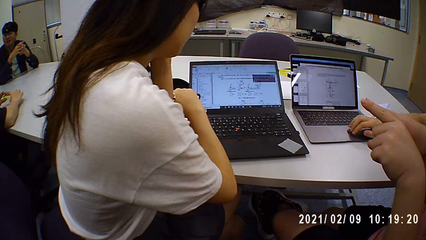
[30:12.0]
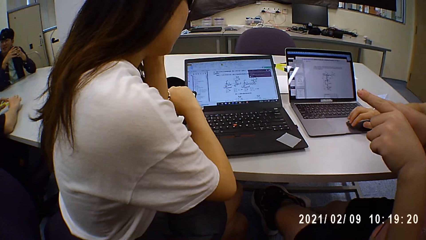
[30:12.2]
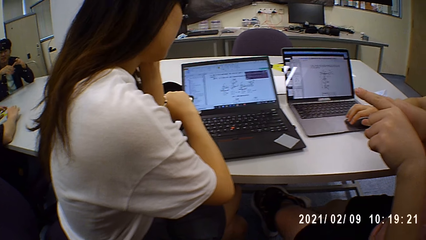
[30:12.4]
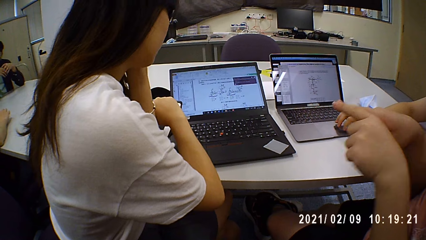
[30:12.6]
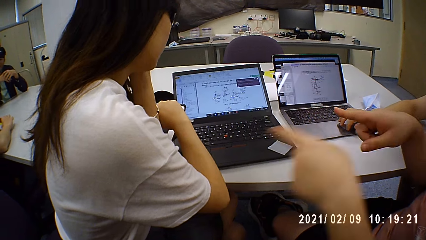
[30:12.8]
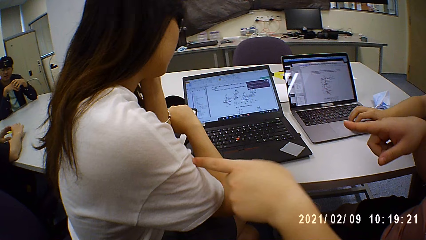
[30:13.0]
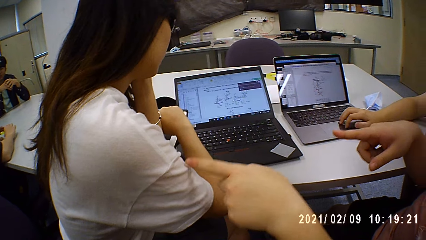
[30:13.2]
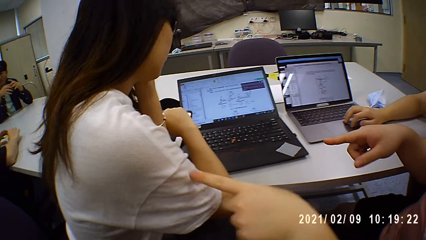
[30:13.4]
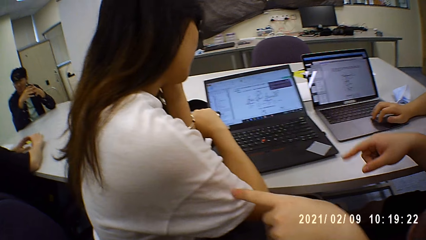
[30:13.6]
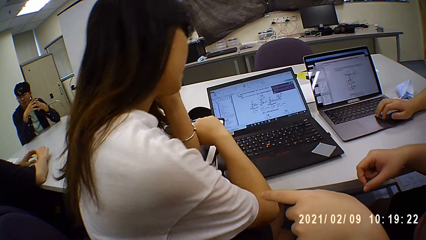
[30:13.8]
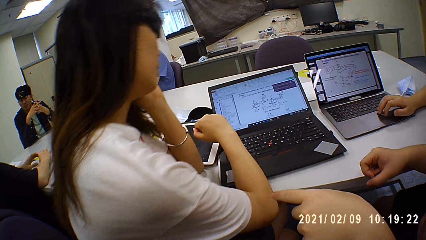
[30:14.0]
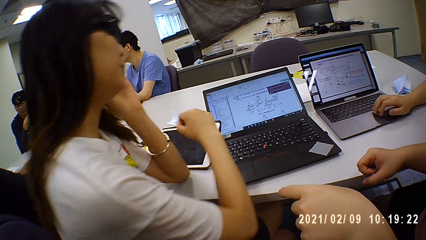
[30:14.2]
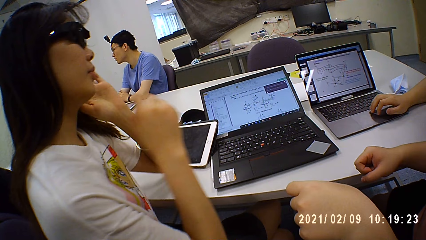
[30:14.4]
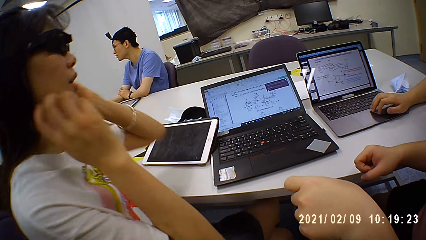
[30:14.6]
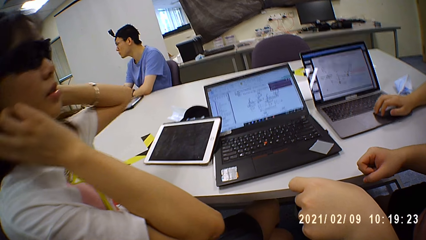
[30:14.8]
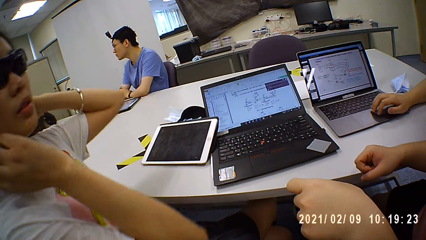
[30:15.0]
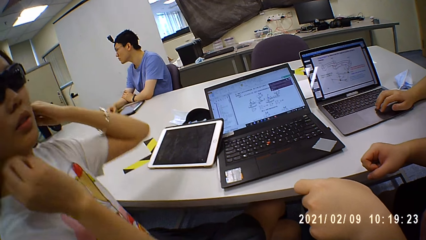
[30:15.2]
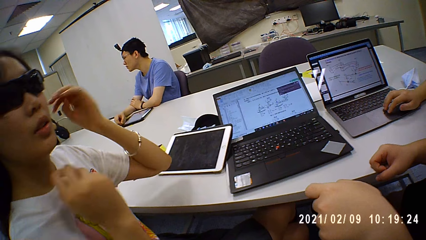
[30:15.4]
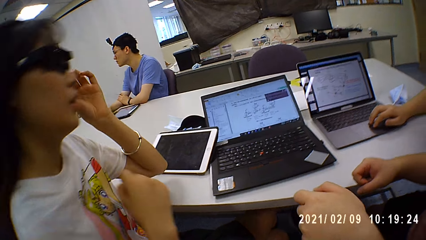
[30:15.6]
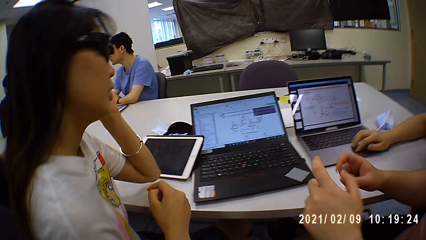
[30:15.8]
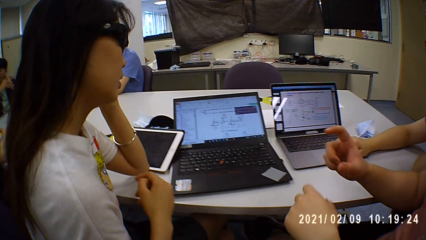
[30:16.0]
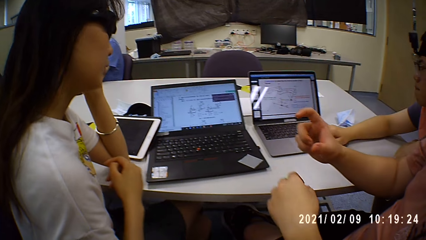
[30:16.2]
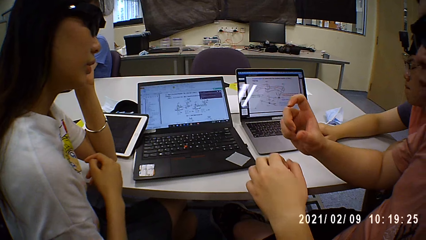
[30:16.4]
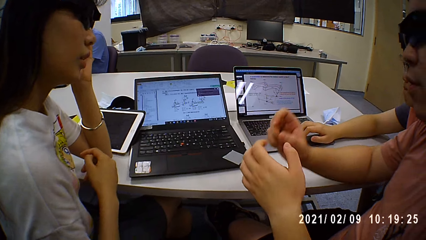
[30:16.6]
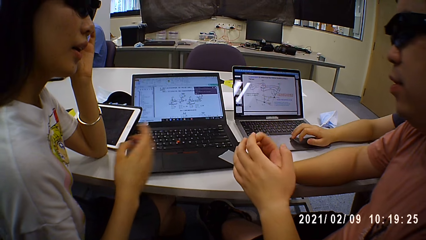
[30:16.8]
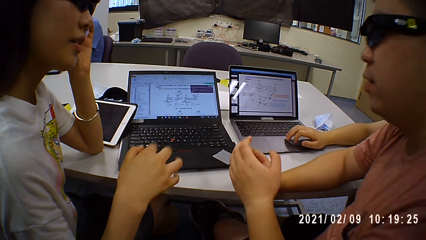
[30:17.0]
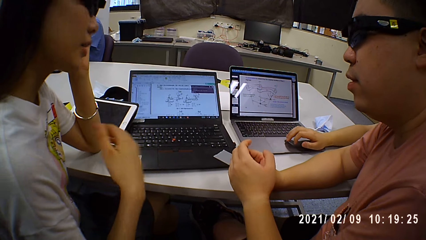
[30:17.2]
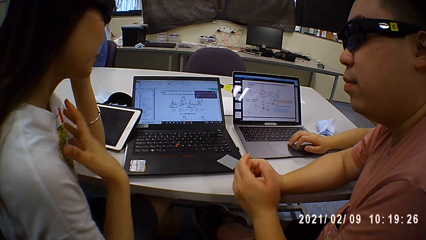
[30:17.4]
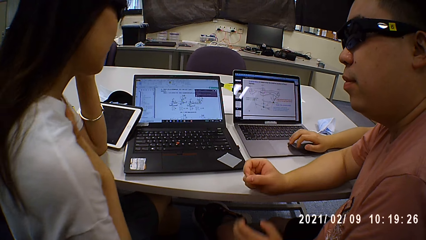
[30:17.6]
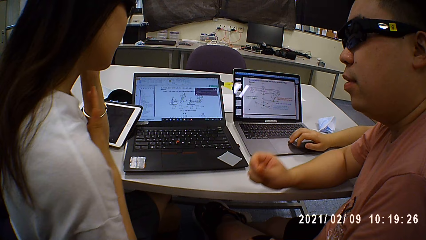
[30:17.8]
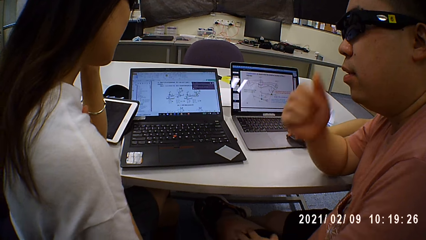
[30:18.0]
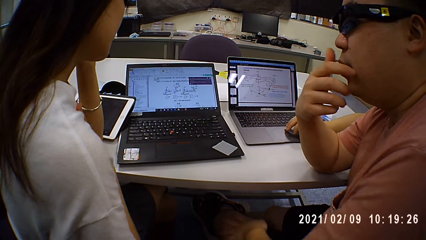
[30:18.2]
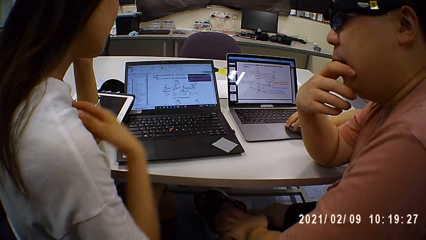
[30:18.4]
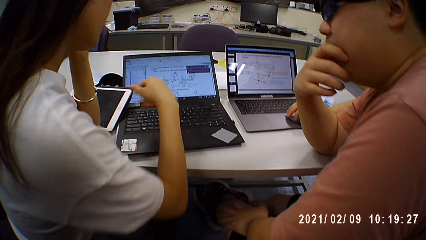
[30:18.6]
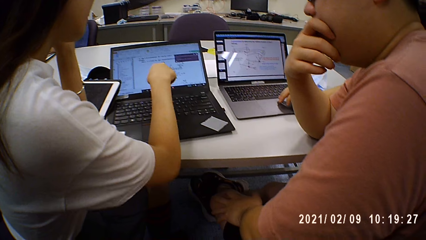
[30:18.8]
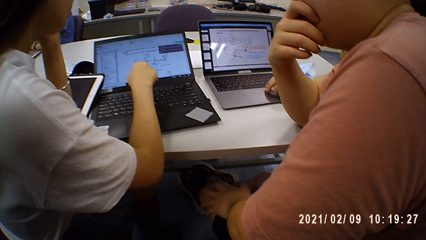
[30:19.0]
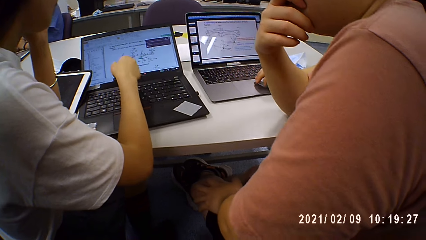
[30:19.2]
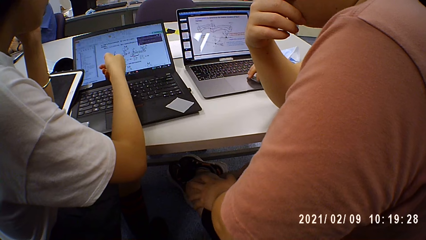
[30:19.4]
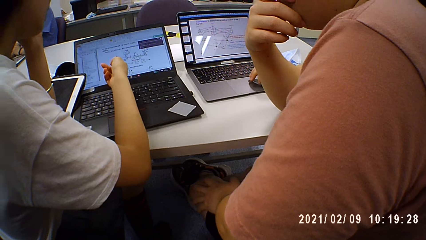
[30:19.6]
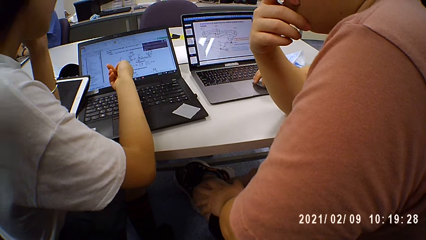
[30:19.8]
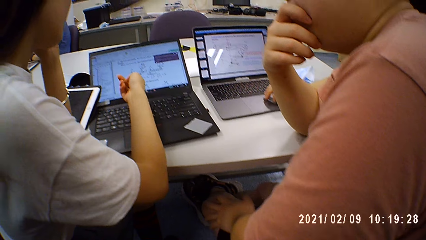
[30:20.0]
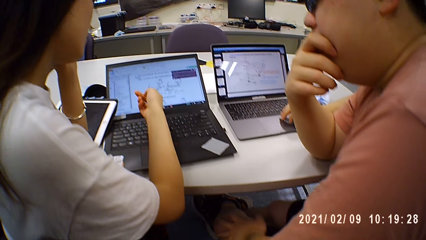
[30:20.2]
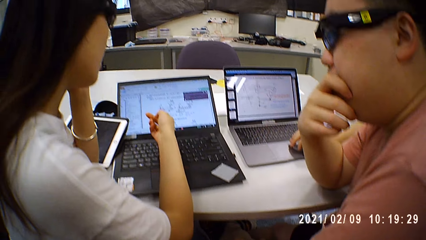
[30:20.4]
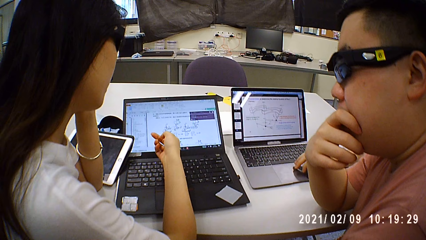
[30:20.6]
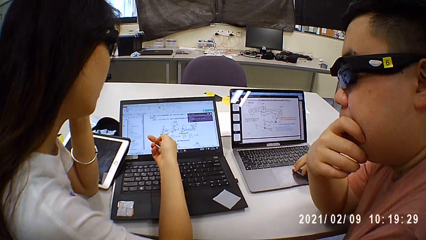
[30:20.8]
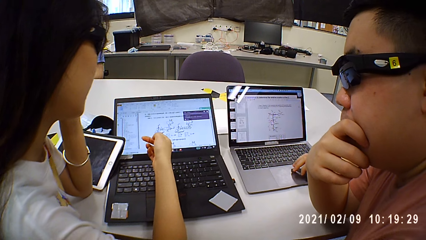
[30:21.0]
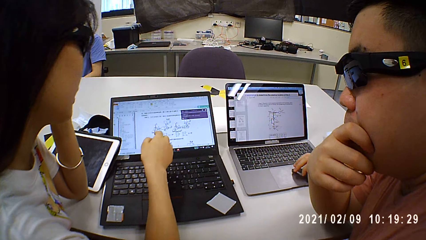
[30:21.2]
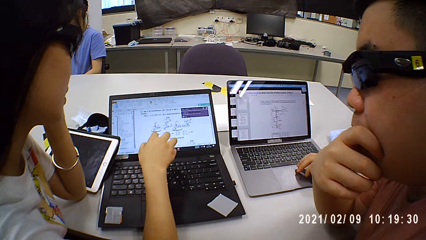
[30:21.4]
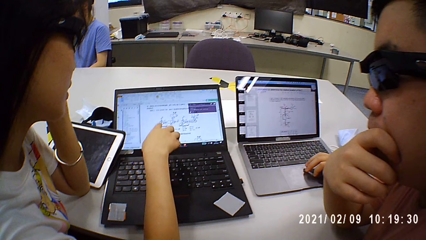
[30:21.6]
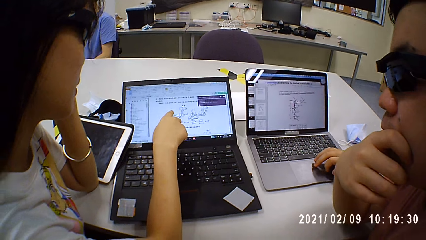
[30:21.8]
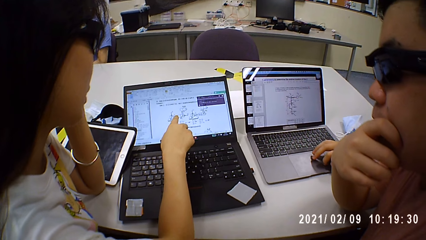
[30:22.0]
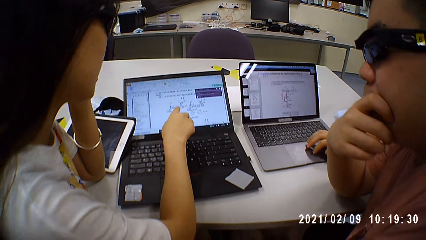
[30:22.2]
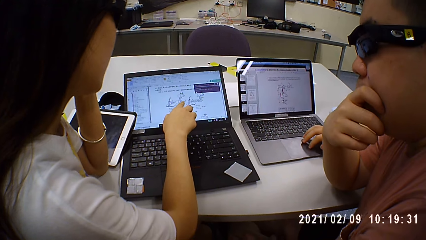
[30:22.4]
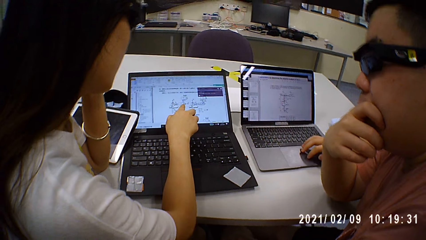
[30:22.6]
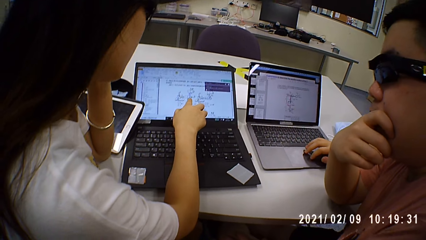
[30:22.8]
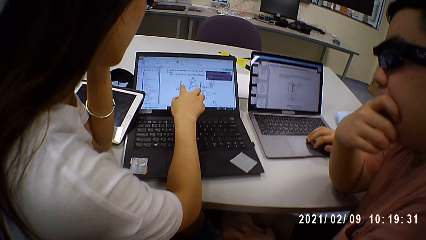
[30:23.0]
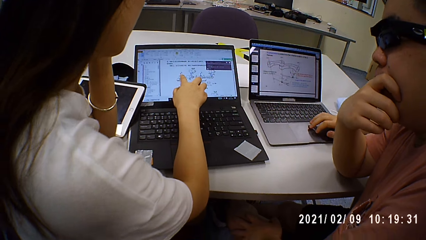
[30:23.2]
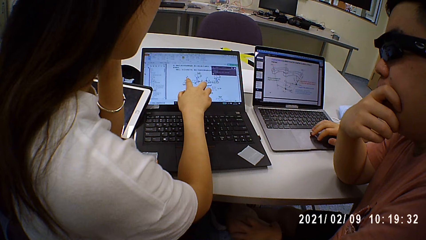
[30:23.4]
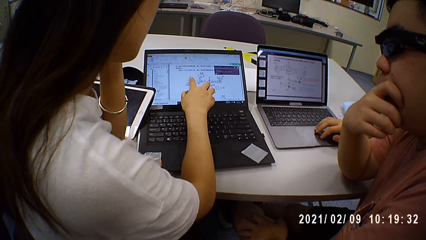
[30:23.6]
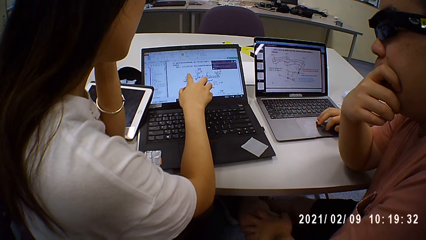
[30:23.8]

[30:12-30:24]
A person touches hair. The person points on the laptop screen.

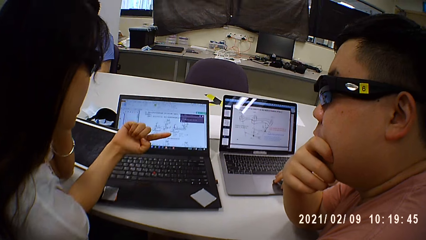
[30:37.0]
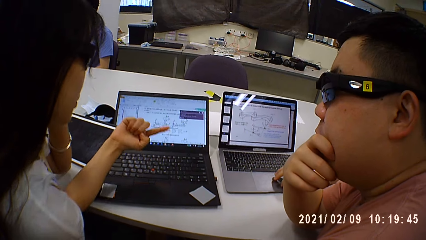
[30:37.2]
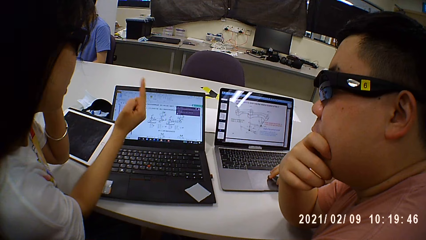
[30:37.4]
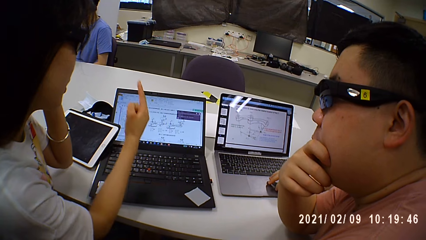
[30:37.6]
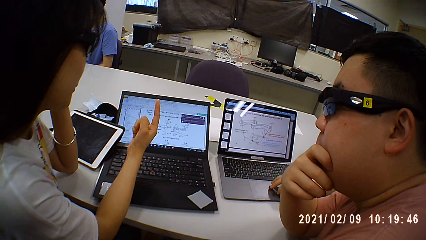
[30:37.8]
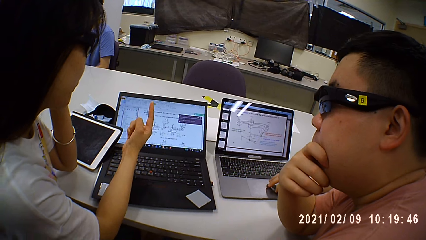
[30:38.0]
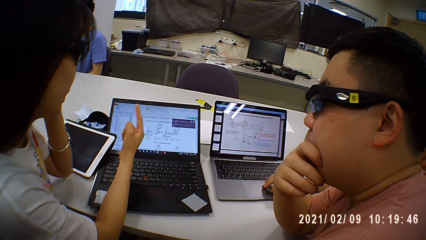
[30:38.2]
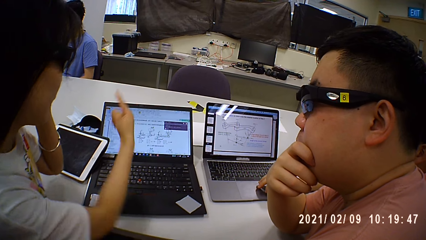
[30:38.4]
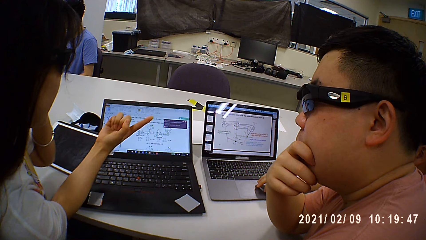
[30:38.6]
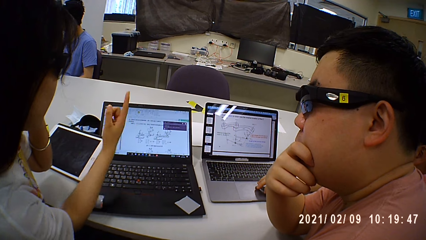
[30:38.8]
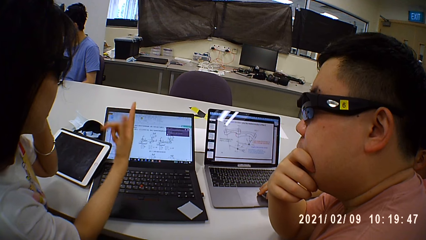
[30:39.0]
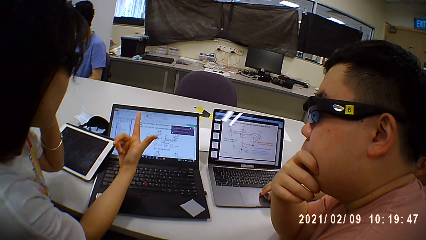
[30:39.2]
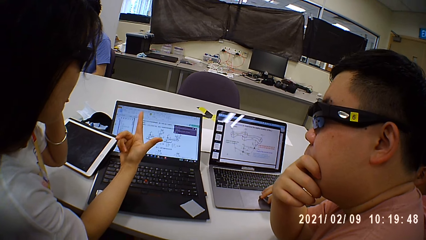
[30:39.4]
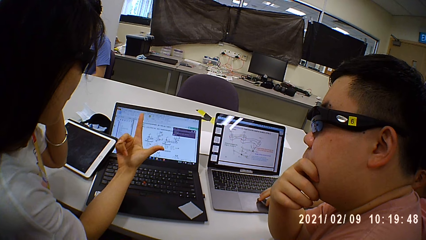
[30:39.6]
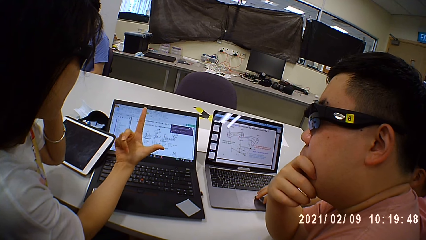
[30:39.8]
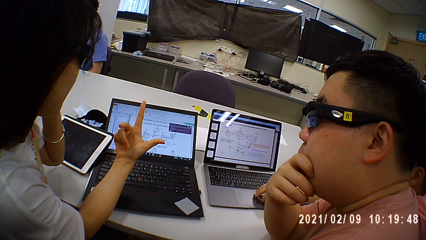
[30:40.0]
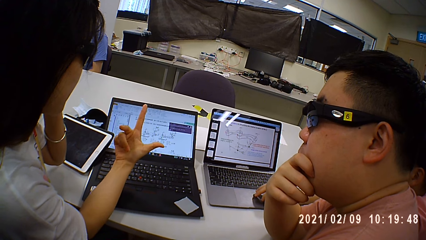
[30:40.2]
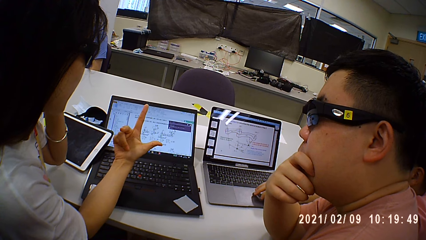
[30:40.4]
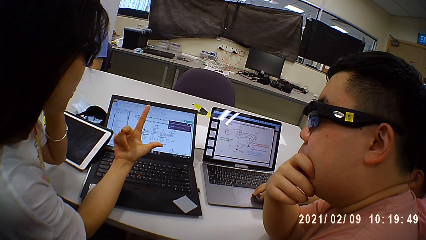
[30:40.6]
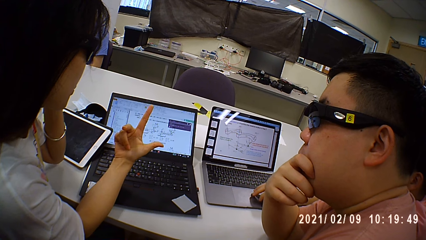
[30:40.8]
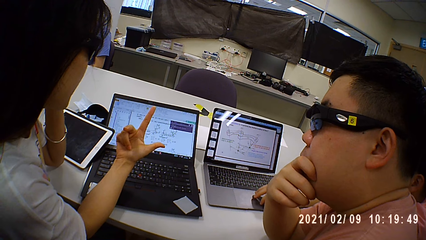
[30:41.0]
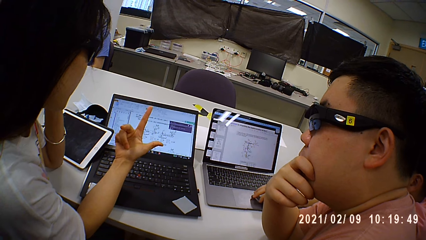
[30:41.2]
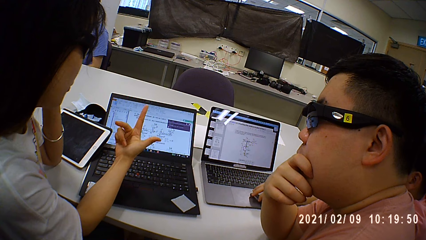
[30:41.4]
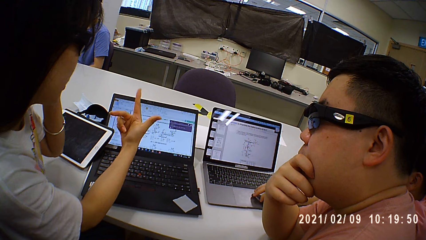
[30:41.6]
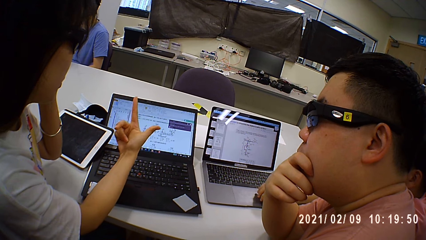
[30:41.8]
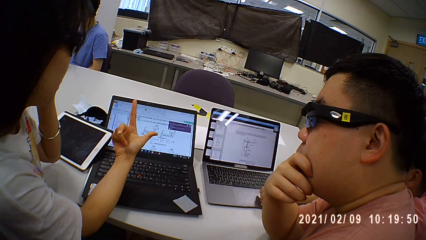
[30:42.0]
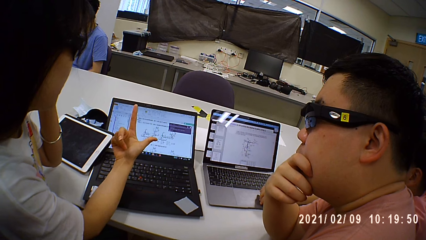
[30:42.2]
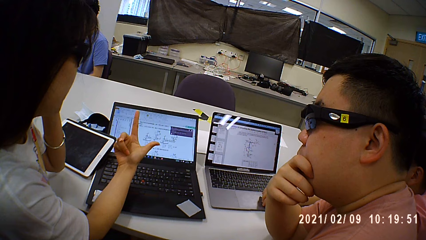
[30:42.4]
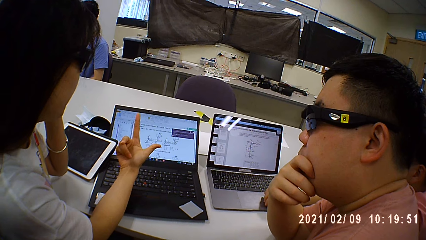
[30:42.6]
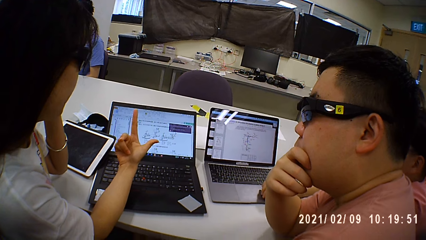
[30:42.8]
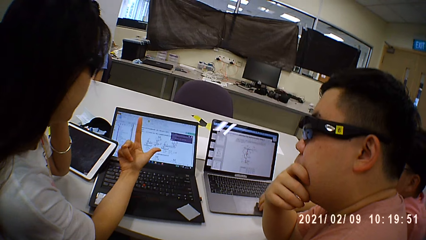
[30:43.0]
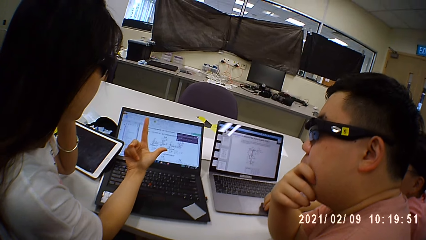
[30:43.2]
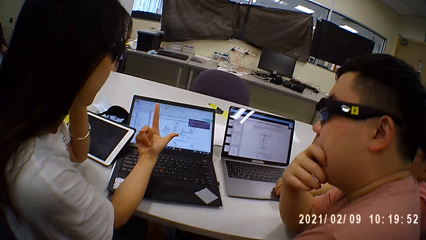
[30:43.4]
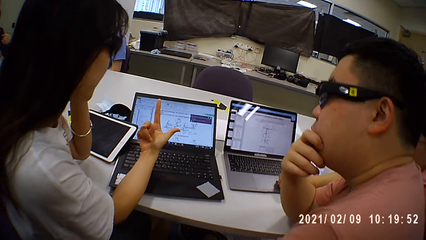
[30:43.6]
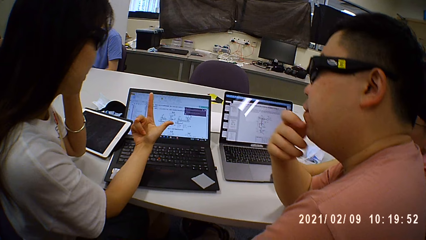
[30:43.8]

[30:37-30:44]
A person shows signs with fingers.
